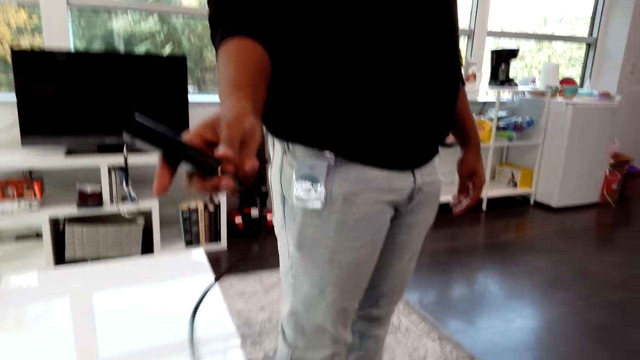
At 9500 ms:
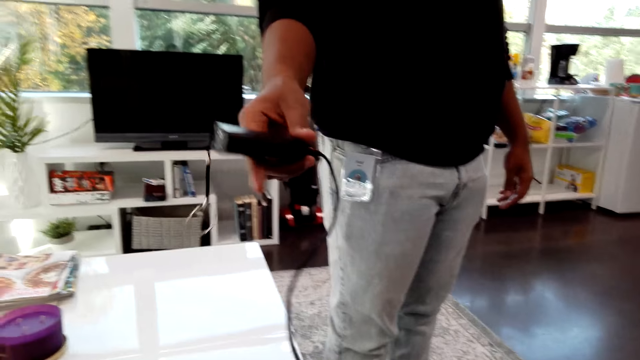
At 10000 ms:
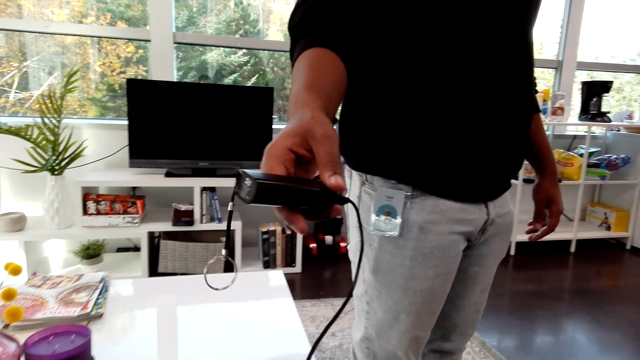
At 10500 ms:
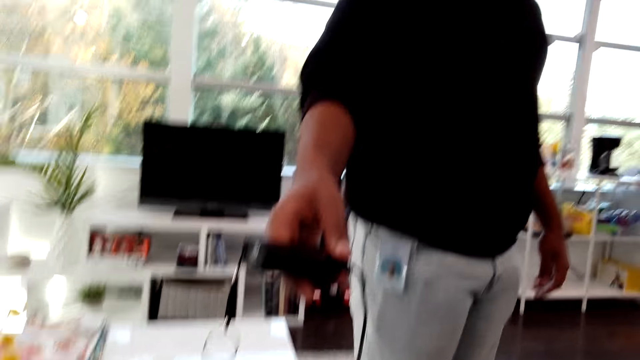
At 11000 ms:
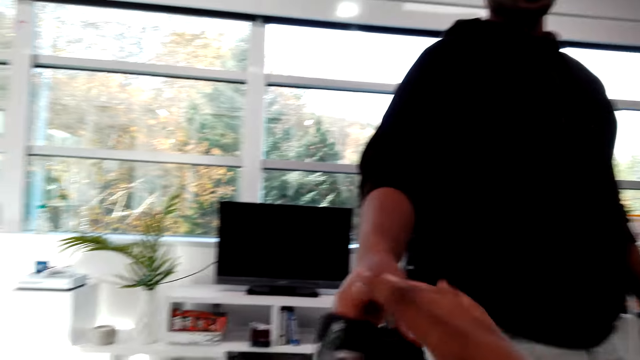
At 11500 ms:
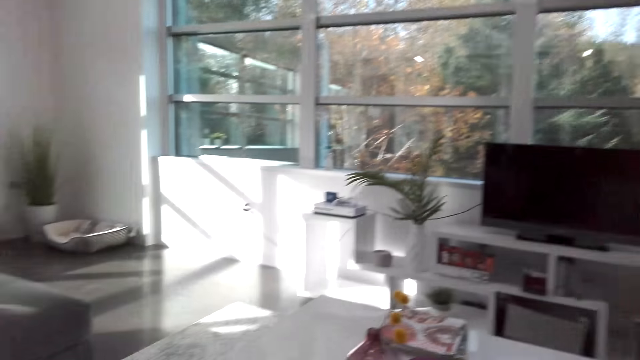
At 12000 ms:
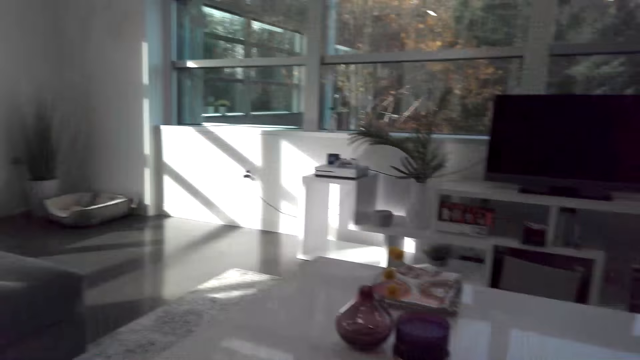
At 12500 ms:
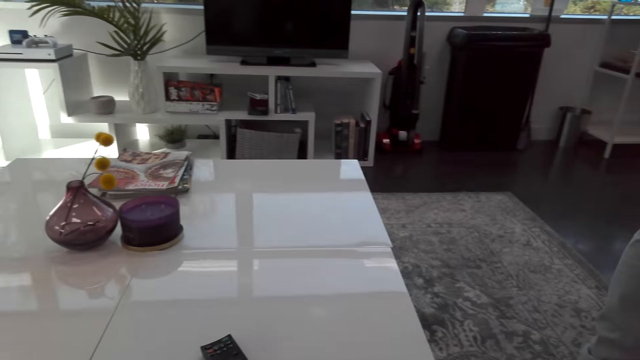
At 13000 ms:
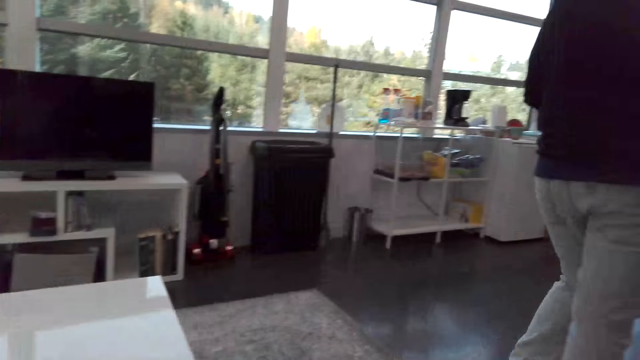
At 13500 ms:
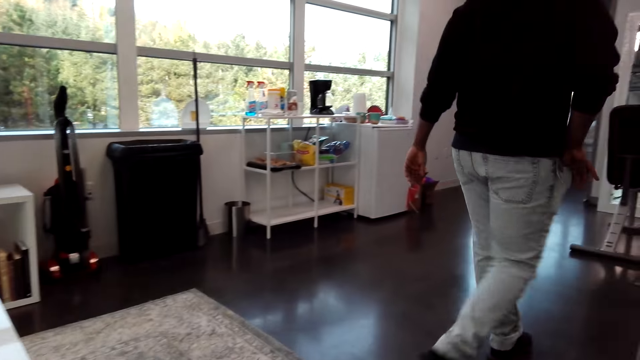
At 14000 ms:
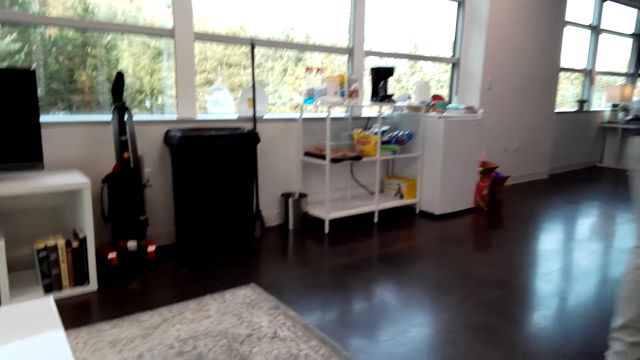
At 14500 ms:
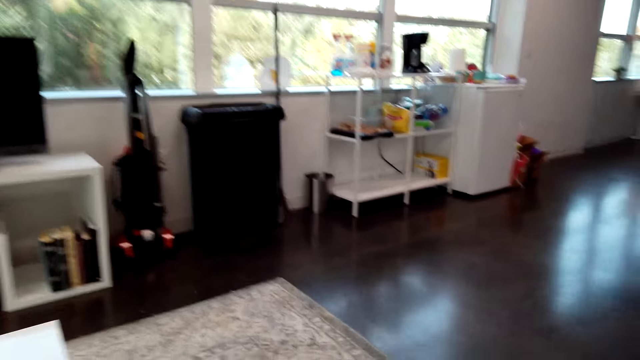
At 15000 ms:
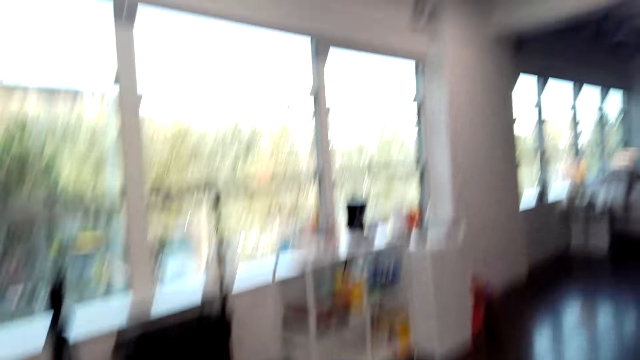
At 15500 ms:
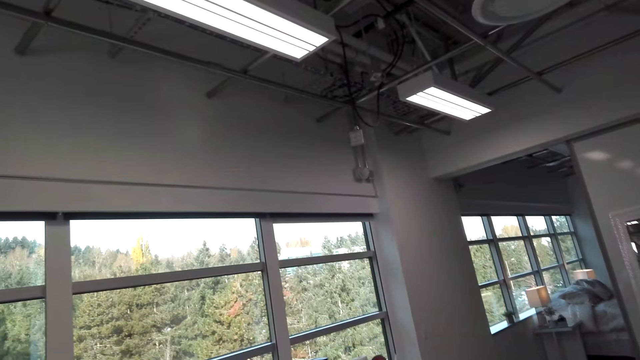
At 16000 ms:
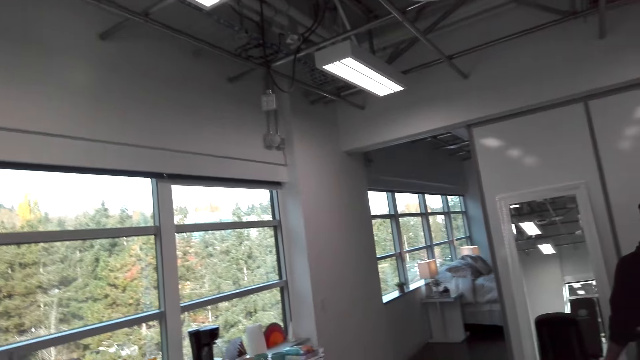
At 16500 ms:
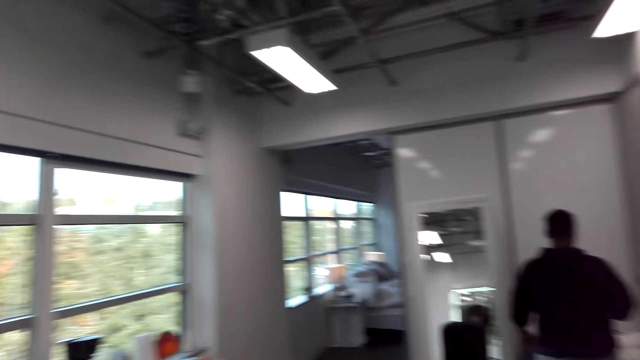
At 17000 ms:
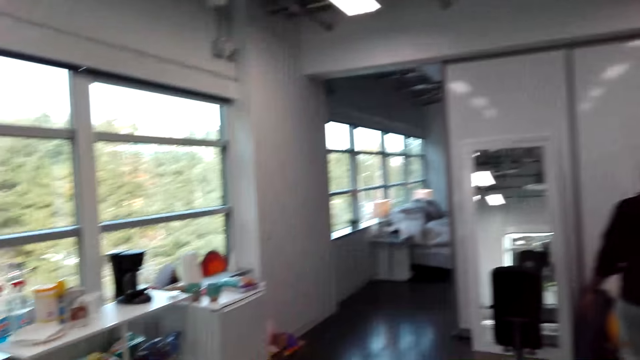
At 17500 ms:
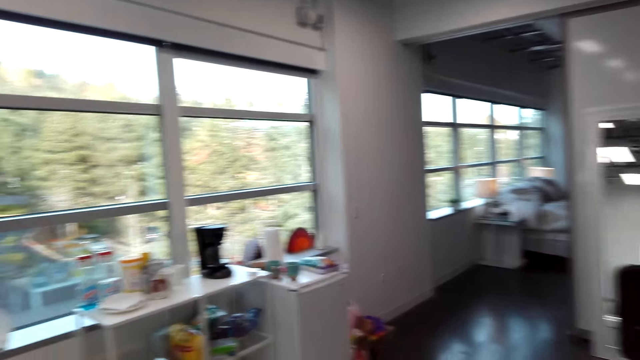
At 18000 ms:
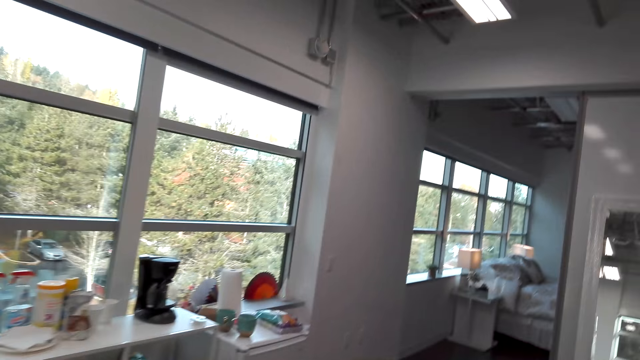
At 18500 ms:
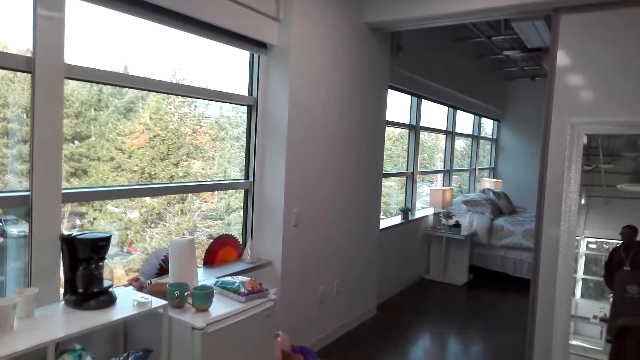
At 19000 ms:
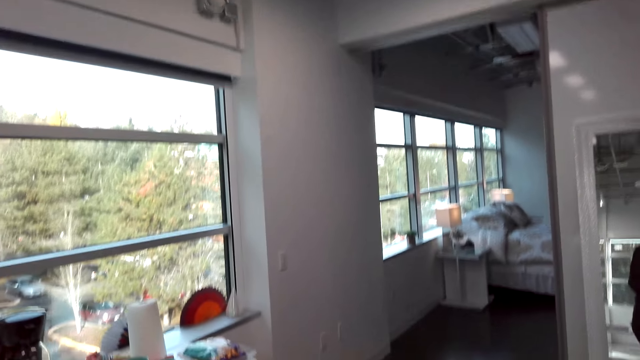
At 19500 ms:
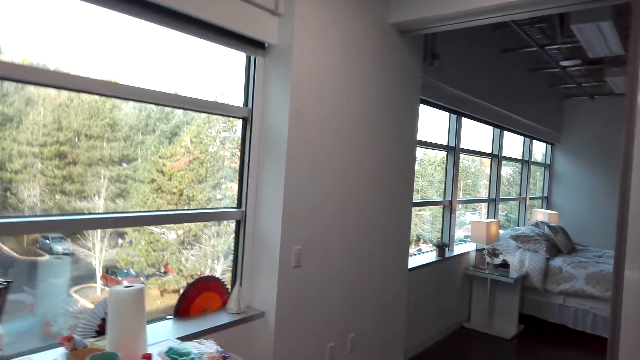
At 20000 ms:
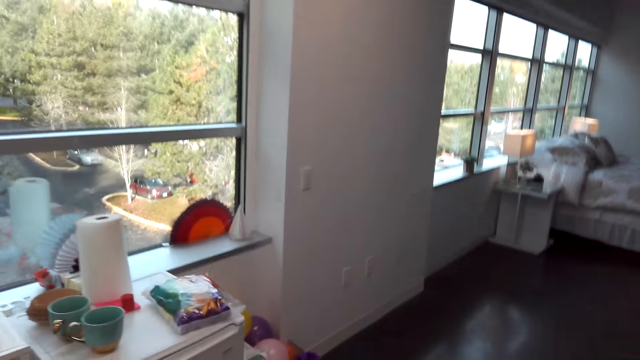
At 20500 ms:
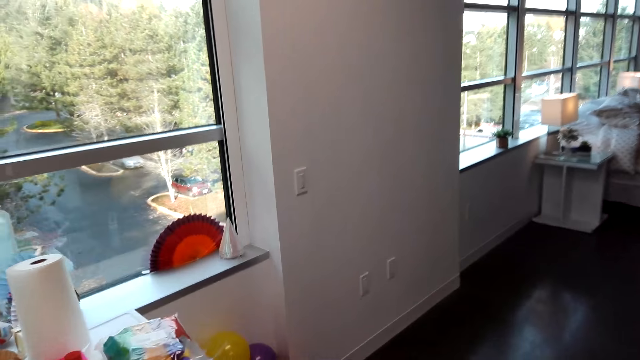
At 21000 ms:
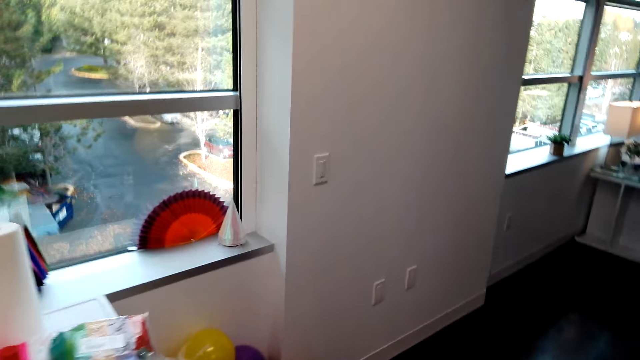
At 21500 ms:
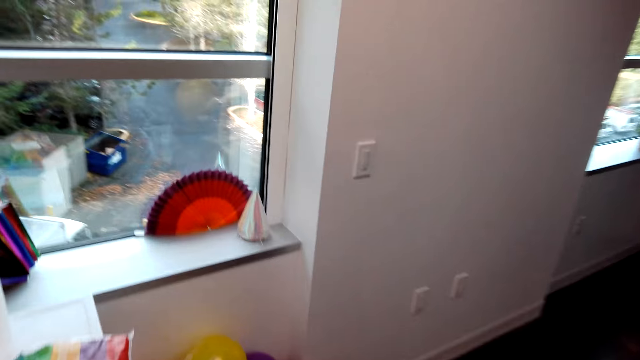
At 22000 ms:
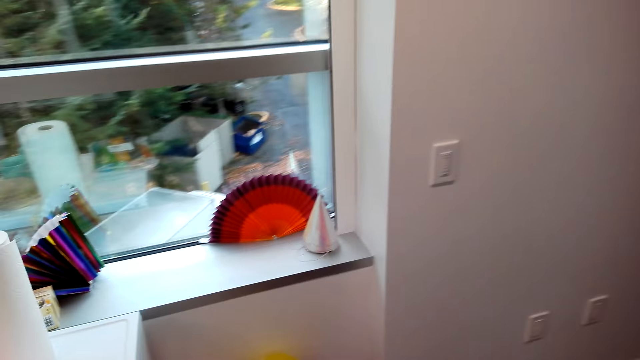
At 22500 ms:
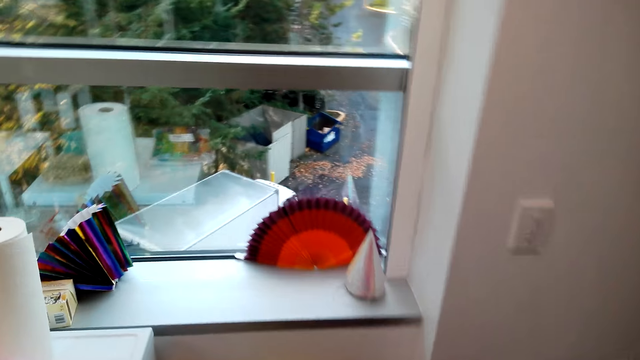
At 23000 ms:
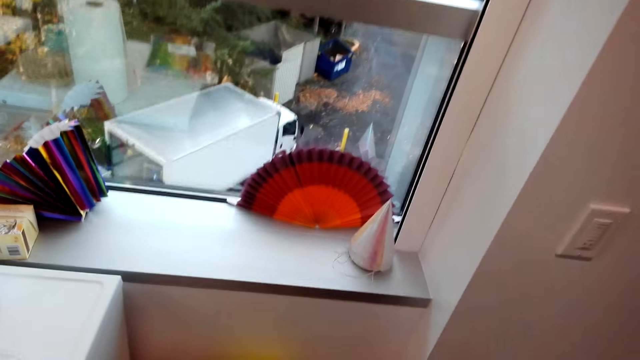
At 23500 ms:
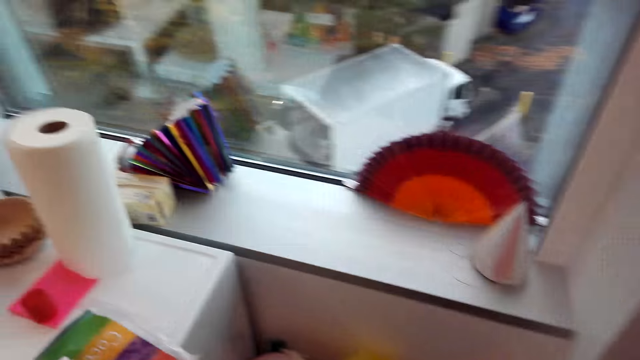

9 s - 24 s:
A man holds something. The man gives the cable to the camera wearer. The man walks around. The camera wearer looks at the man. They stand. They look around. They talk with the man. The man stares at the mirror. The camera wearer walks around.

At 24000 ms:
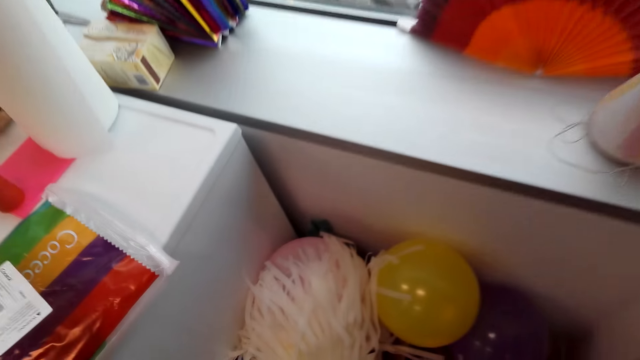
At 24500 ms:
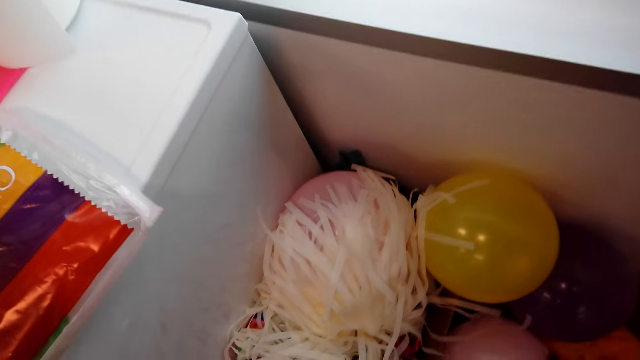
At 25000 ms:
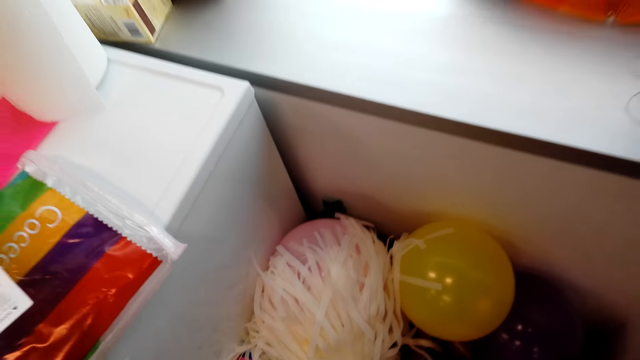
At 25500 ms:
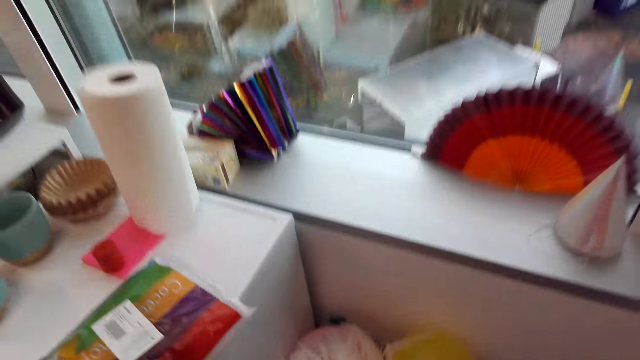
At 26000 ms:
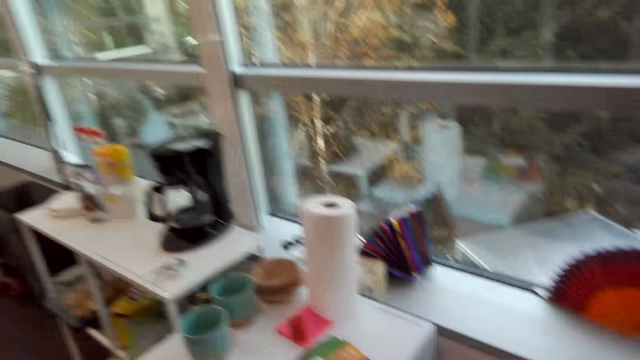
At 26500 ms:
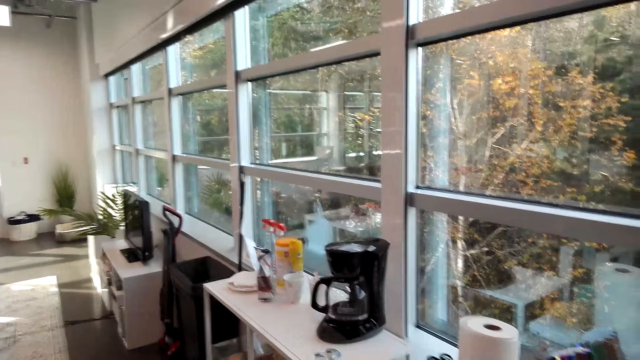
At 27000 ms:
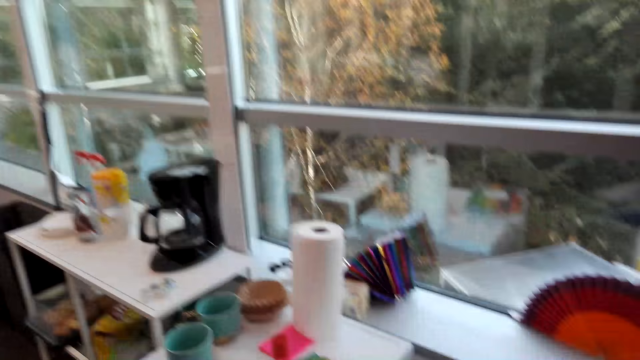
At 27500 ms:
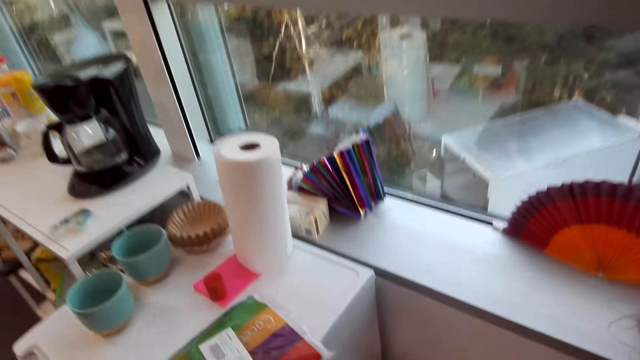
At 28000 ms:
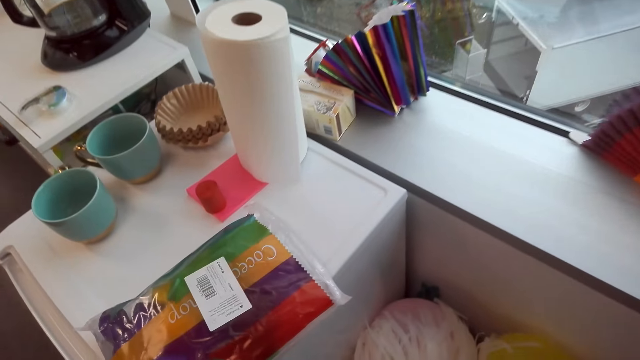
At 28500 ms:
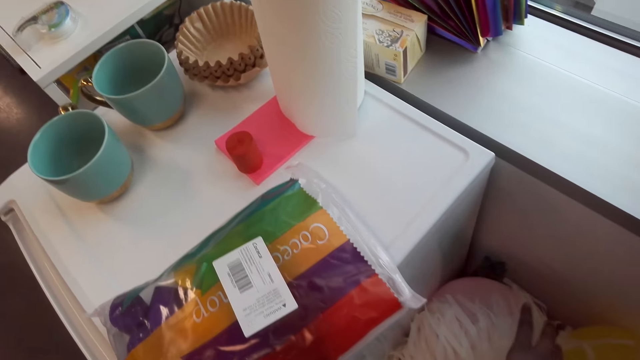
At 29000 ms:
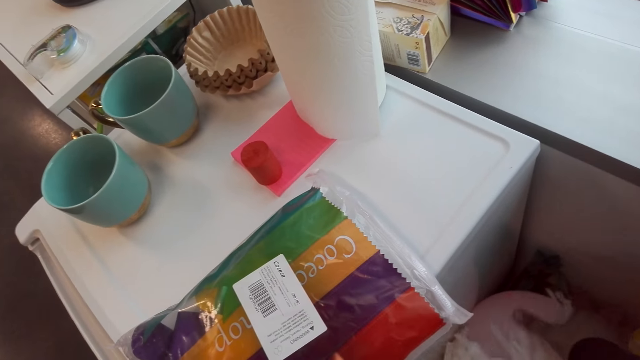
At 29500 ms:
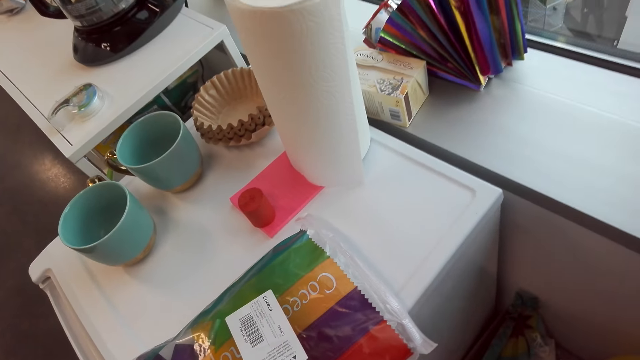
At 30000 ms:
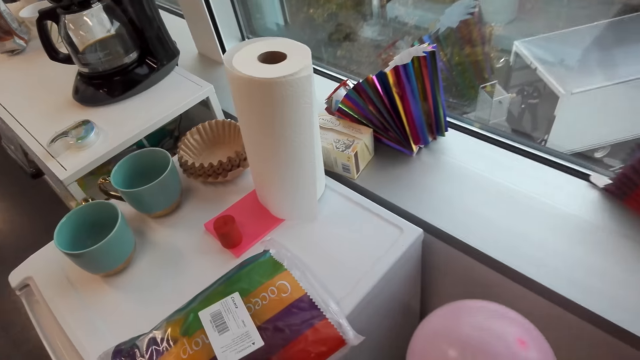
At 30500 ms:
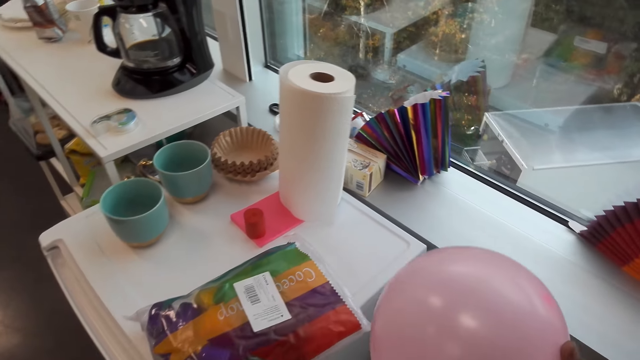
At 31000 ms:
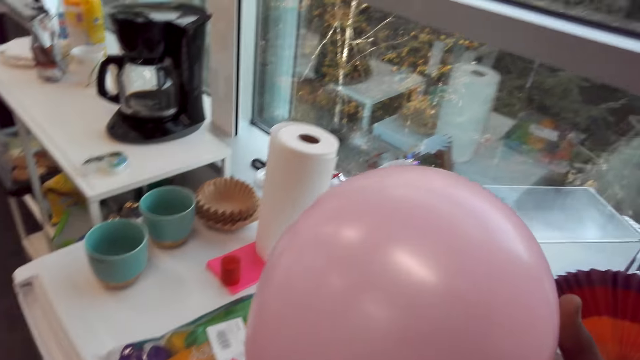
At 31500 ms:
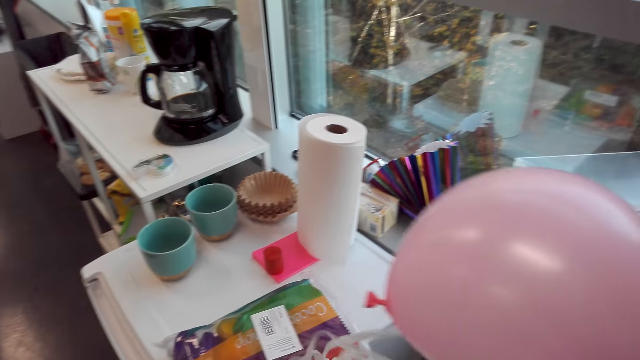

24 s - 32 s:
The camera wearer picks up the balloon.
